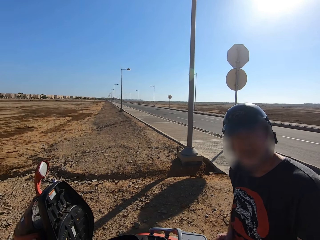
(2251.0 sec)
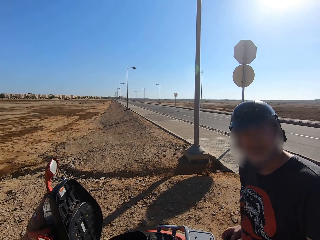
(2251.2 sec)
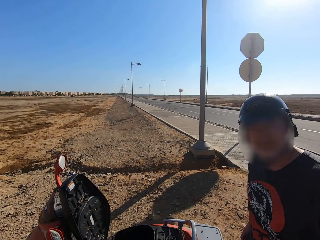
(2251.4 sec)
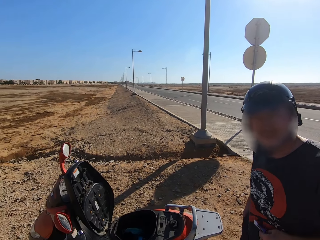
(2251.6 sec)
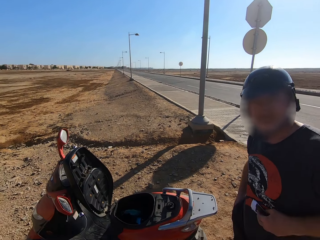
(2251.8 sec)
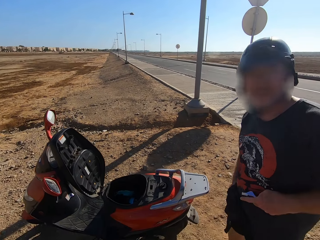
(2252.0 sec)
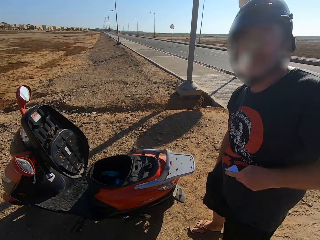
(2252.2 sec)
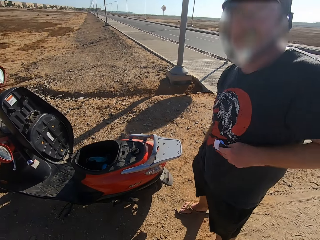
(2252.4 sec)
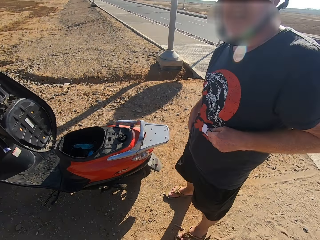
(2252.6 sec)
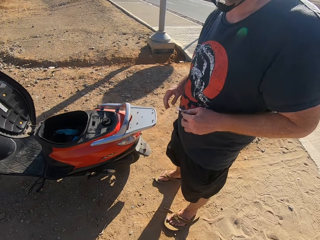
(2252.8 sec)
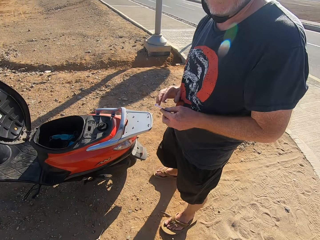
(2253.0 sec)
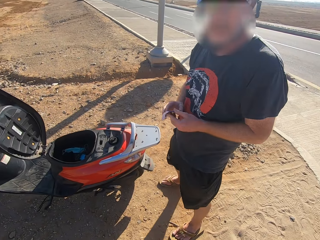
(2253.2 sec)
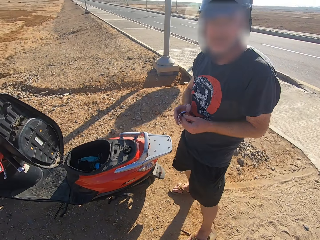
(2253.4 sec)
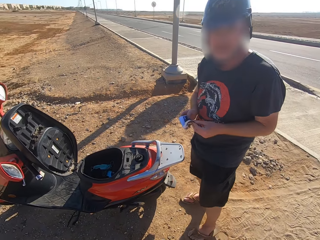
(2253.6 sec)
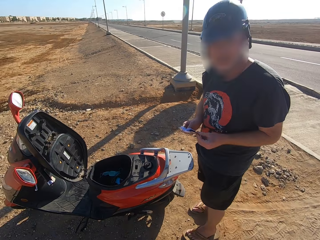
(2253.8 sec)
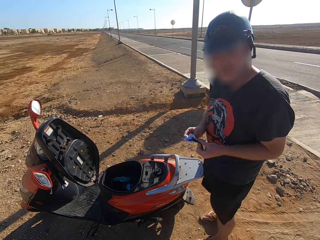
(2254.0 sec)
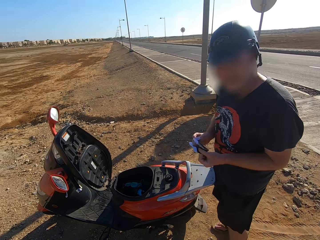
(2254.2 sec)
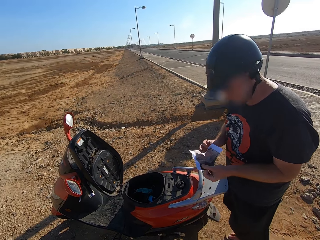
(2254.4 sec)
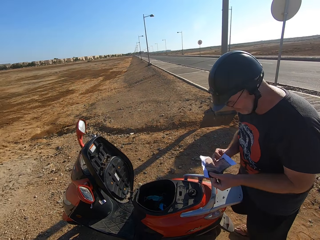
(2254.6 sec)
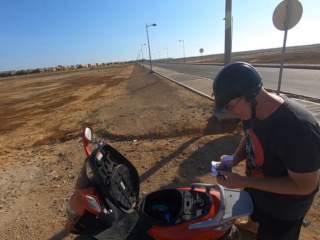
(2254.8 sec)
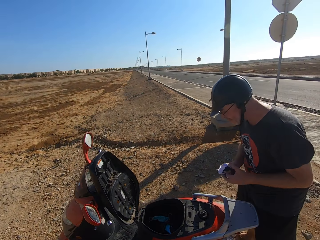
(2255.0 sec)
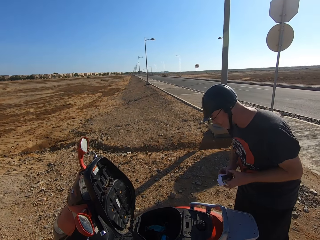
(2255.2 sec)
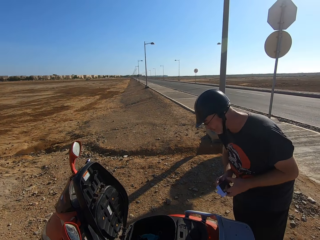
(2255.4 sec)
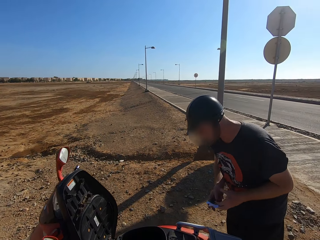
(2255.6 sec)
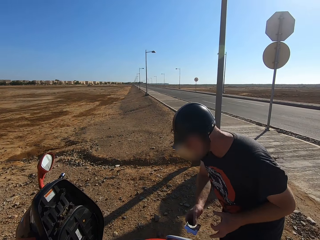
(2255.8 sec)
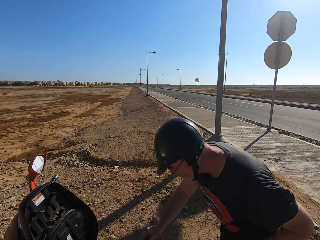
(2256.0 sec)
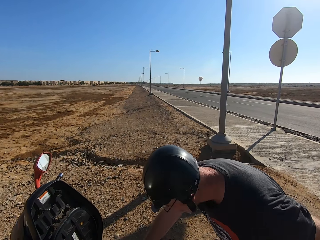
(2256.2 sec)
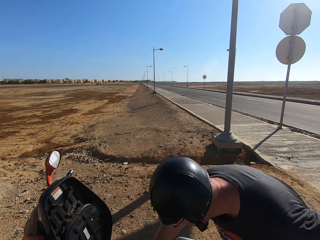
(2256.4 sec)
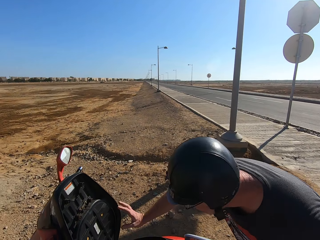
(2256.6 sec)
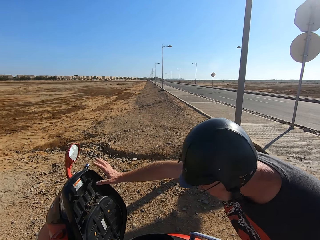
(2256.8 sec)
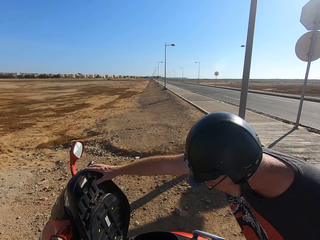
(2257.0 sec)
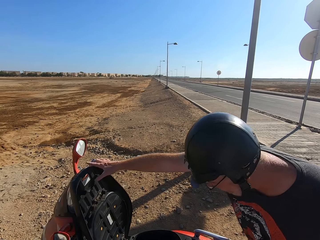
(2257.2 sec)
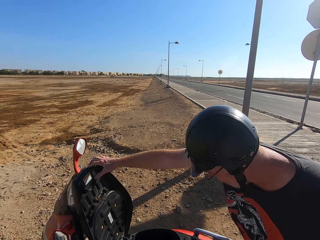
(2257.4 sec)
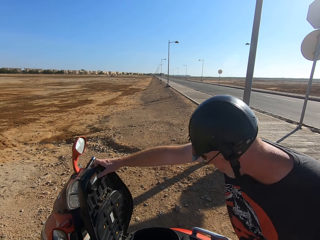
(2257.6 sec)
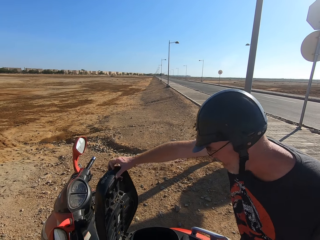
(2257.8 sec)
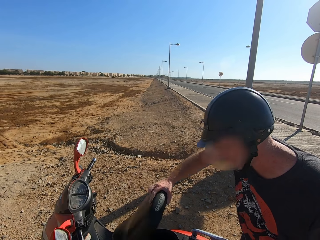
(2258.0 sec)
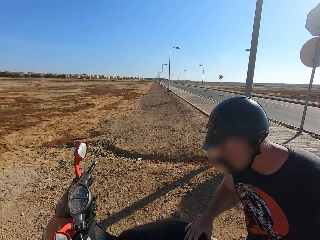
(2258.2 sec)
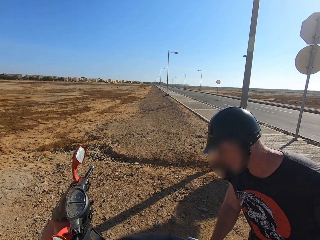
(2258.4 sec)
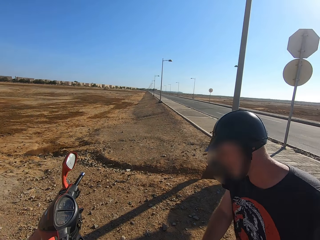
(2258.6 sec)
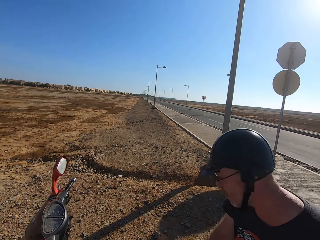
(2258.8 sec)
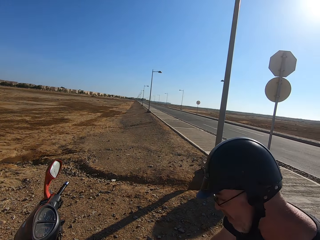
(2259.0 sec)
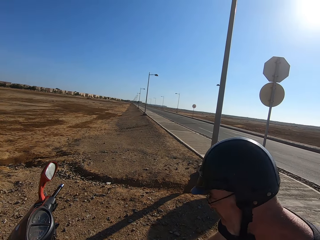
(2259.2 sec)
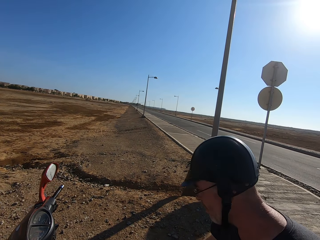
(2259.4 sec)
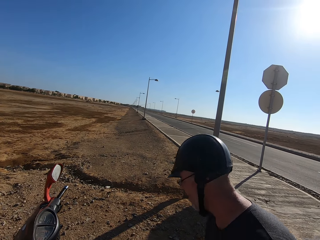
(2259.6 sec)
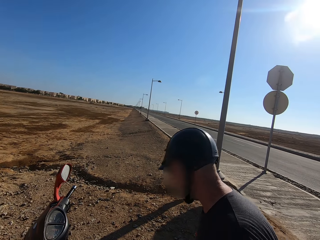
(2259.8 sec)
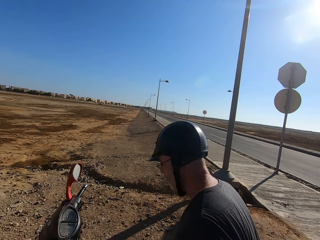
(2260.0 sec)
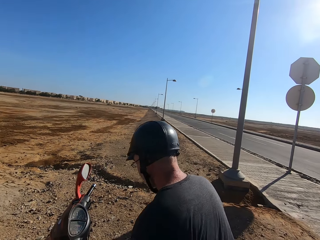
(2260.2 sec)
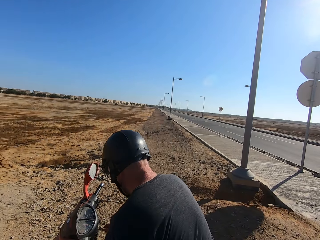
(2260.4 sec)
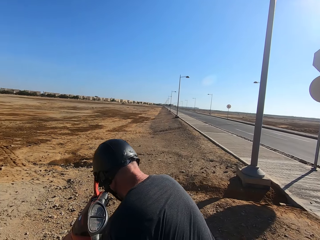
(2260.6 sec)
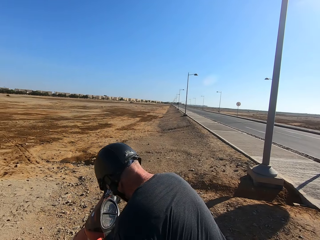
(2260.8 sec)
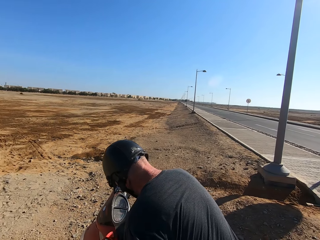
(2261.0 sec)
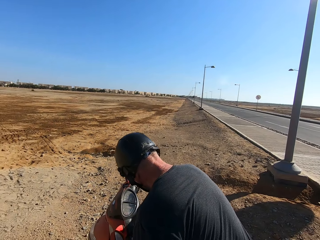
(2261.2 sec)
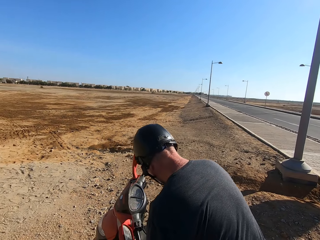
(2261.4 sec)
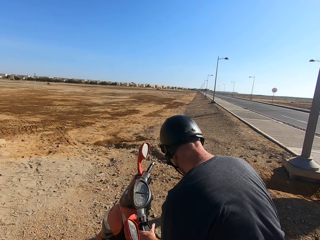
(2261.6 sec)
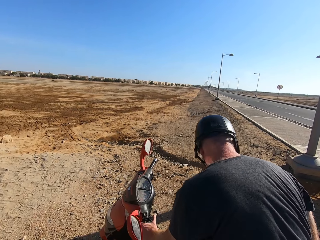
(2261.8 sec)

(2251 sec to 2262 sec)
The camera wearer interacts with the man. They look at the man. The man covers the seat of the scooter or motorcycle with his right hand.

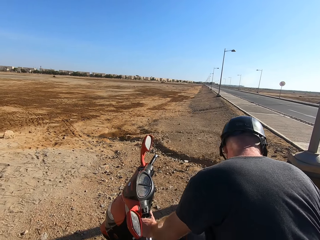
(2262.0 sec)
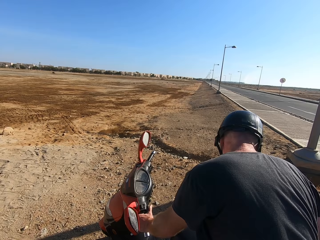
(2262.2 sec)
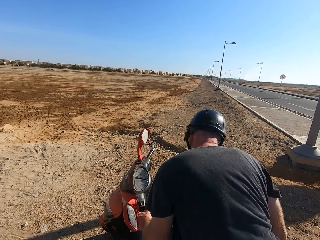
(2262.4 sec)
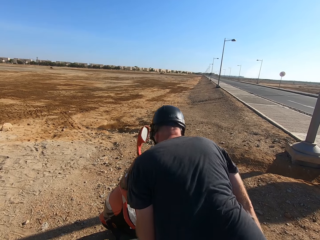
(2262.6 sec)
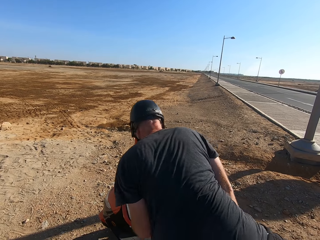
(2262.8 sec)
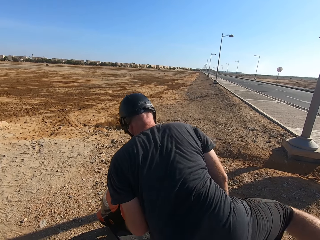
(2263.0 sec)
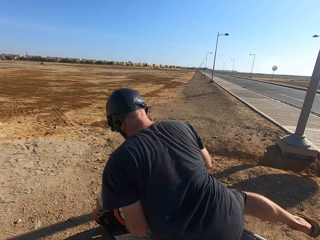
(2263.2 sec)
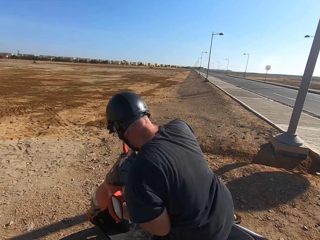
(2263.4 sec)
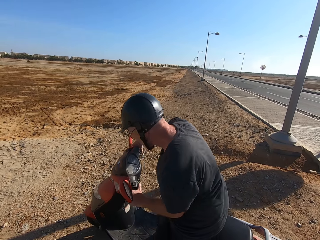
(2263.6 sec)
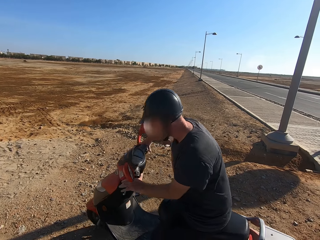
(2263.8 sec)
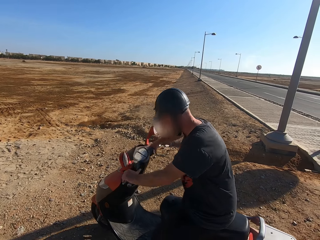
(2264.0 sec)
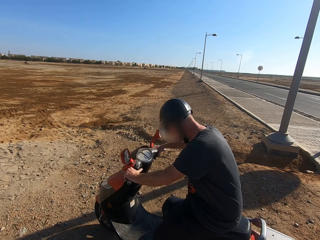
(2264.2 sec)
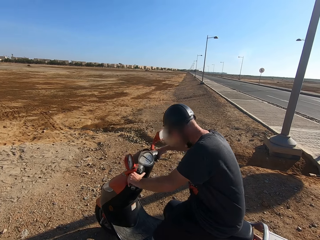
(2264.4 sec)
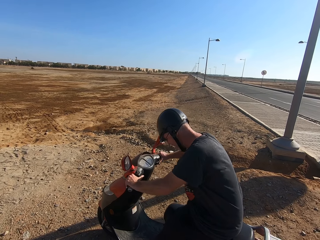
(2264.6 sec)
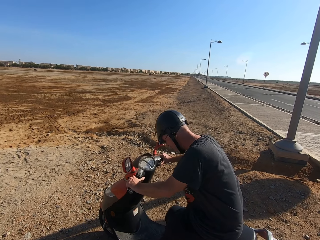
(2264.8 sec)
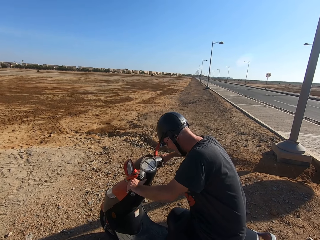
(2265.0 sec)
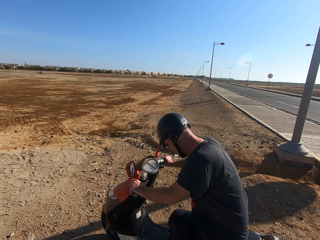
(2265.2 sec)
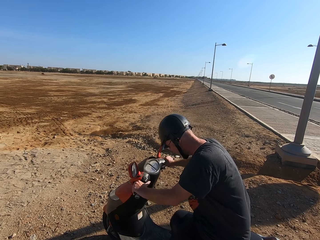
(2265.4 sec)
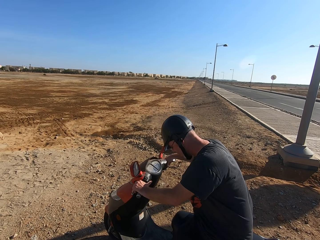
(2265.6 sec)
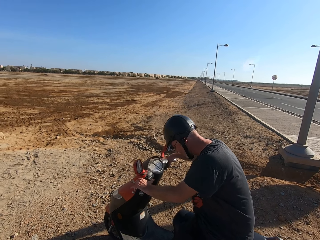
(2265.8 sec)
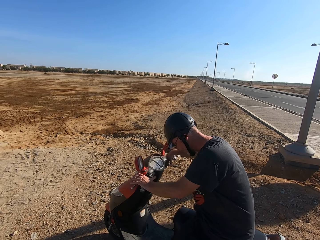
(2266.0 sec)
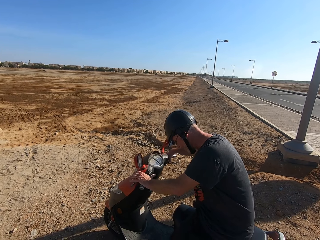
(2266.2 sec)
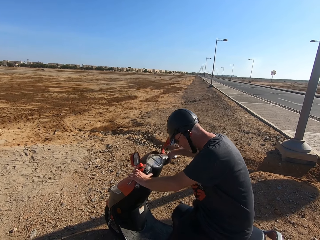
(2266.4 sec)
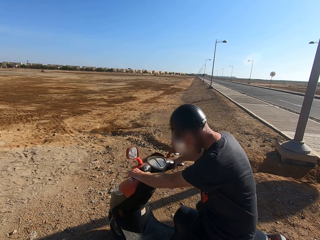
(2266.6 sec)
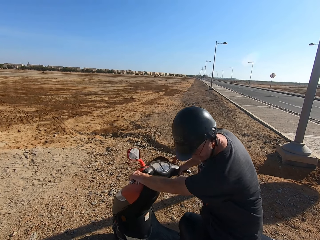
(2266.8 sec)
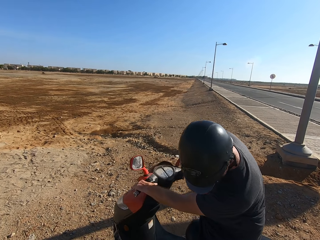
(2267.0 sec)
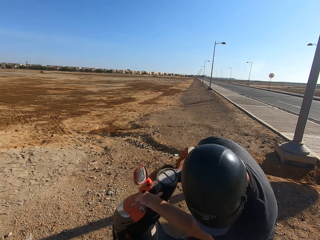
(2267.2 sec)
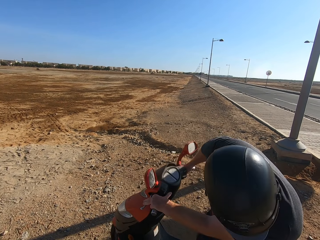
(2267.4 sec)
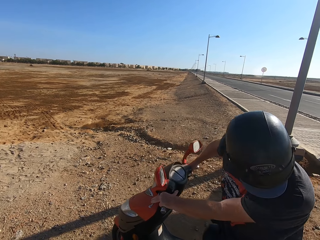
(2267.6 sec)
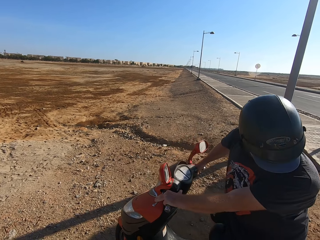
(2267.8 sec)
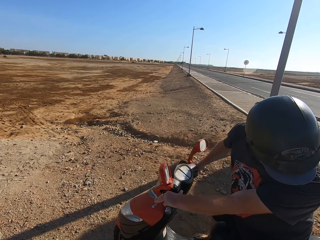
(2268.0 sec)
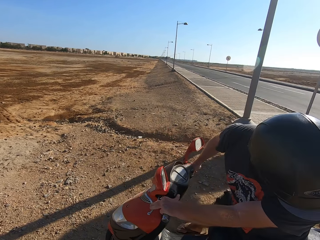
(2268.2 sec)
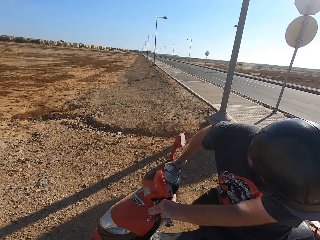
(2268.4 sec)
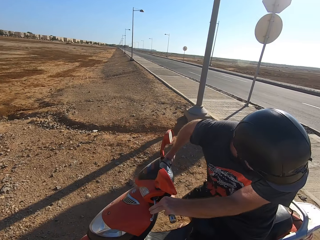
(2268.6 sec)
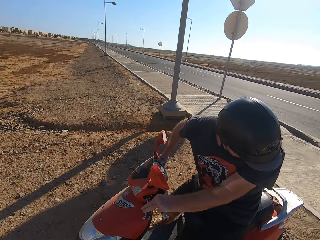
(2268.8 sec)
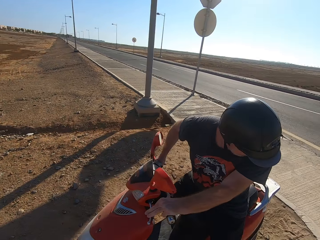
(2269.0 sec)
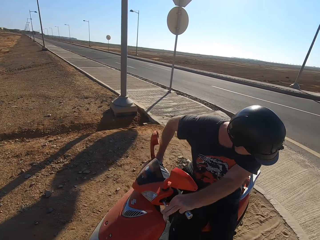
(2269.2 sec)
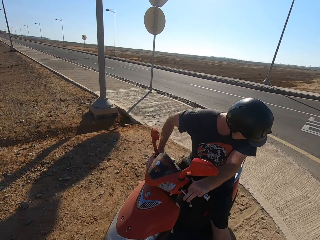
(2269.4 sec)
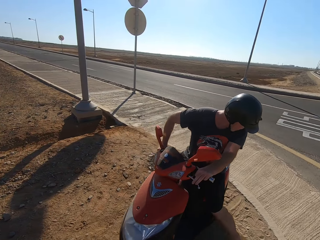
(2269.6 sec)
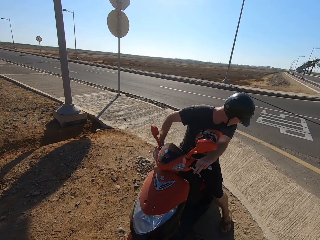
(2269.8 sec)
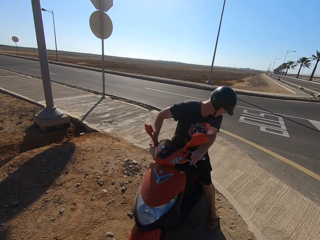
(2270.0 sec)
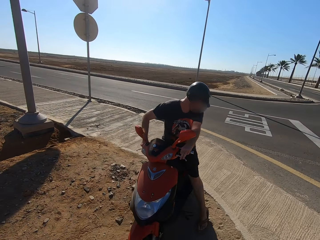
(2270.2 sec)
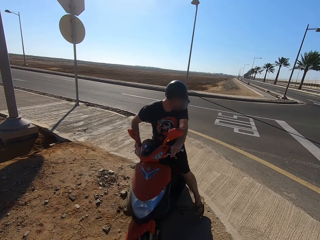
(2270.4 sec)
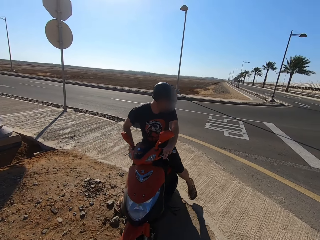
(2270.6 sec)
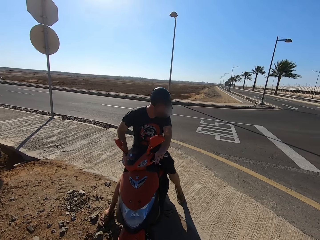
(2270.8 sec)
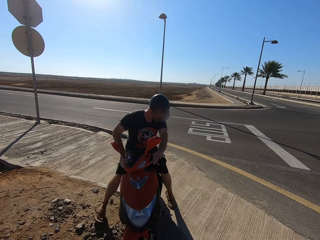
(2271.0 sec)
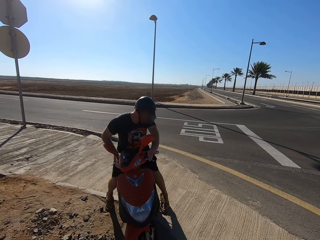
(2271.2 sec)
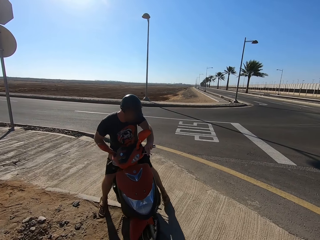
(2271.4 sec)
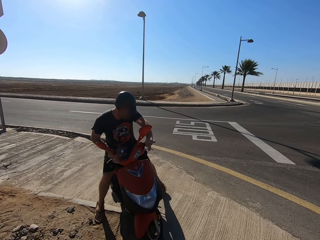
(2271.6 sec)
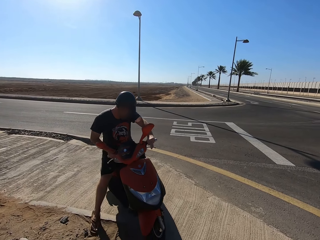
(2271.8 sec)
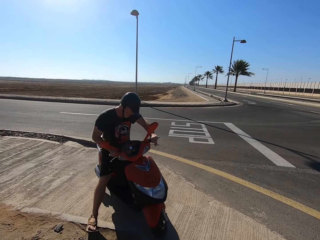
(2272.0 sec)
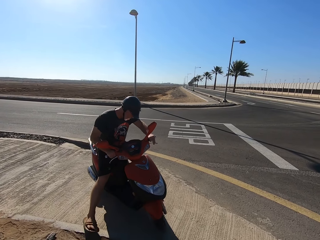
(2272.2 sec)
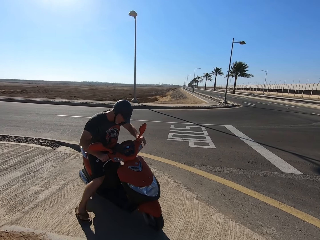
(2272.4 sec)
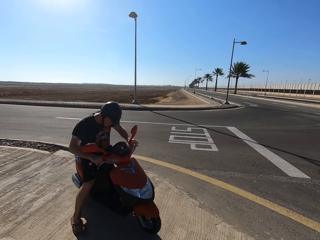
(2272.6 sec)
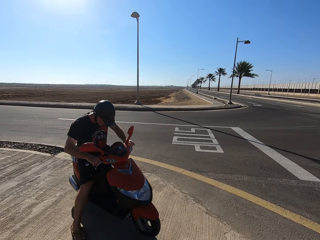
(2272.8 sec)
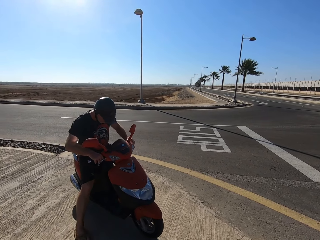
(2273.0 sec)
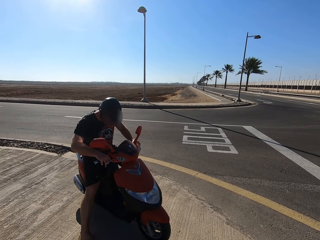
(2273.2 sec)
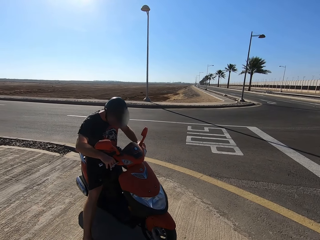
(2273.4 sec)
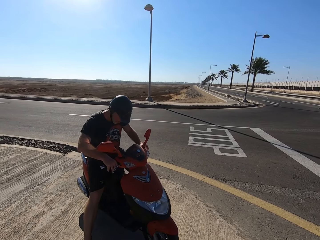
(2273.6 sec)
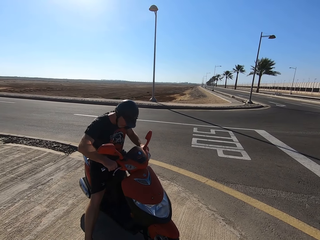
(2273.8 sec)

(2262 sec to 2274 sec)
The man boards the motorcycle. The man rides the motorcycle backwards.
